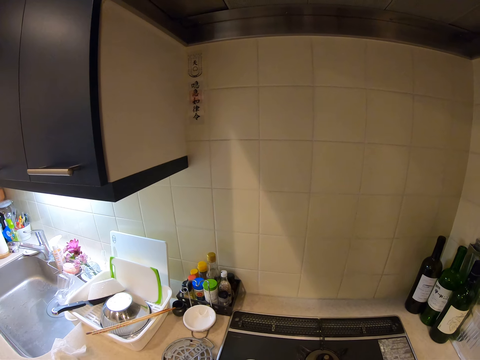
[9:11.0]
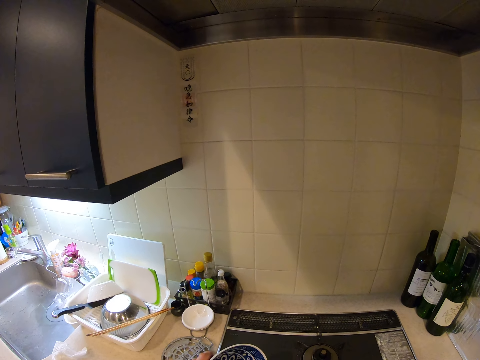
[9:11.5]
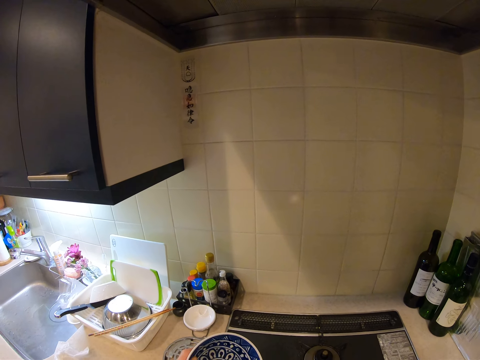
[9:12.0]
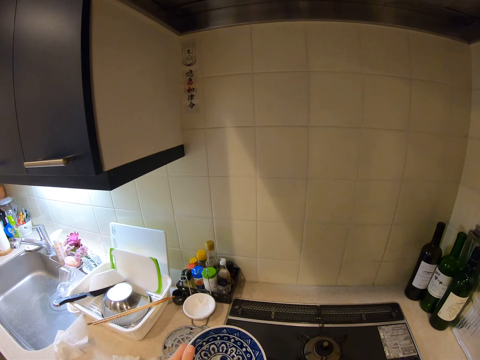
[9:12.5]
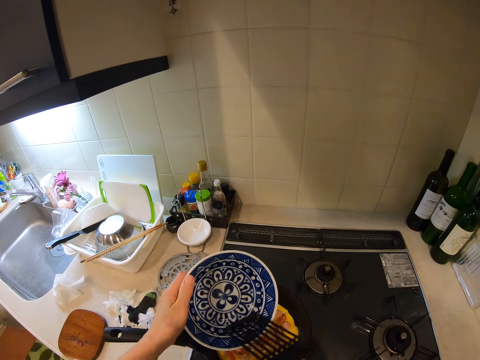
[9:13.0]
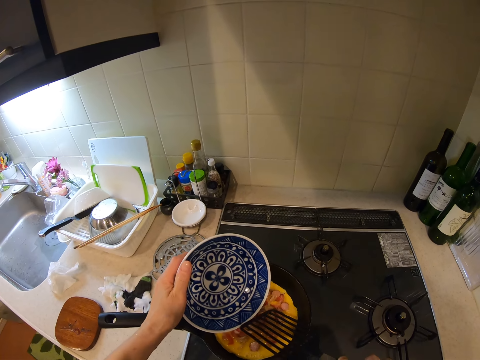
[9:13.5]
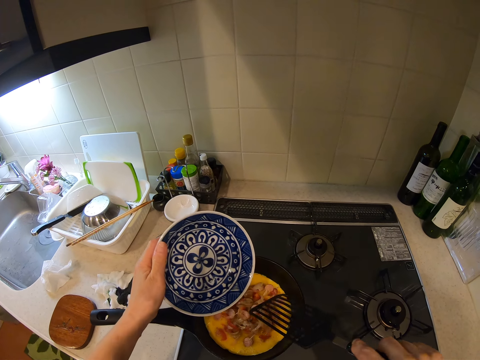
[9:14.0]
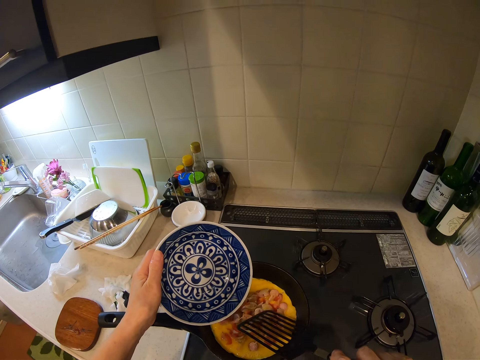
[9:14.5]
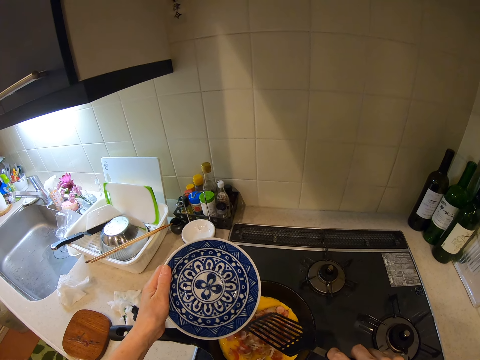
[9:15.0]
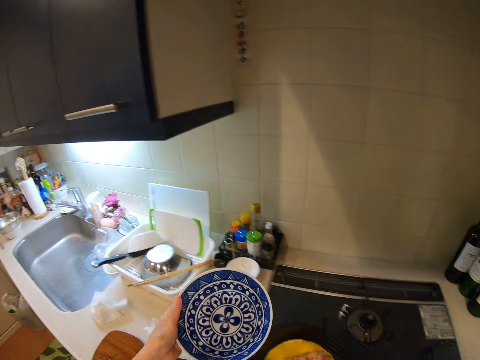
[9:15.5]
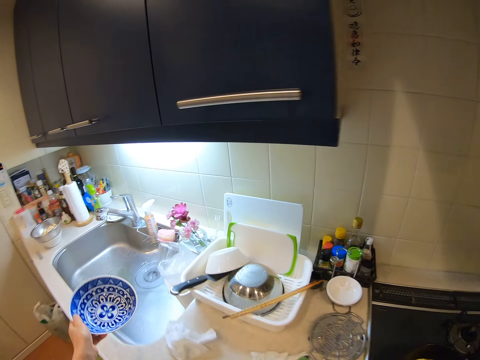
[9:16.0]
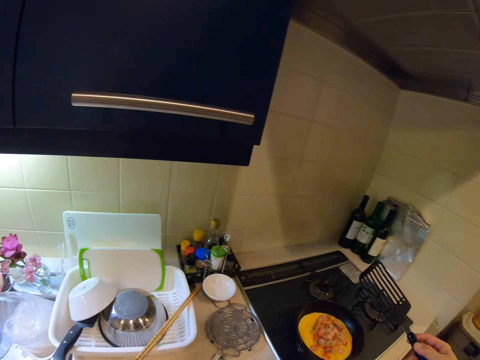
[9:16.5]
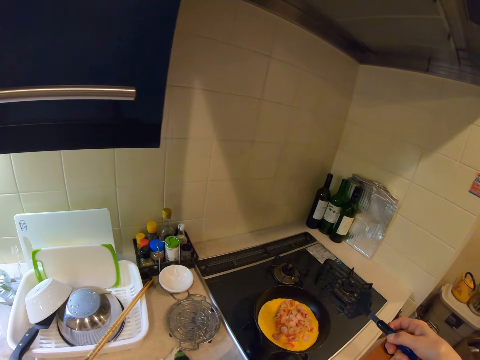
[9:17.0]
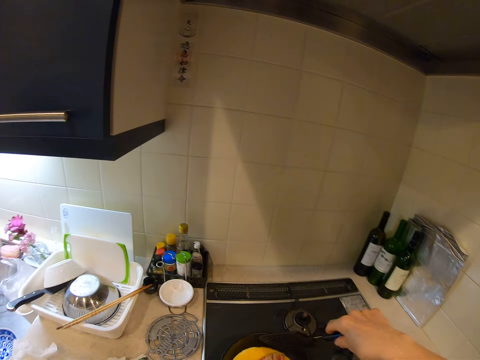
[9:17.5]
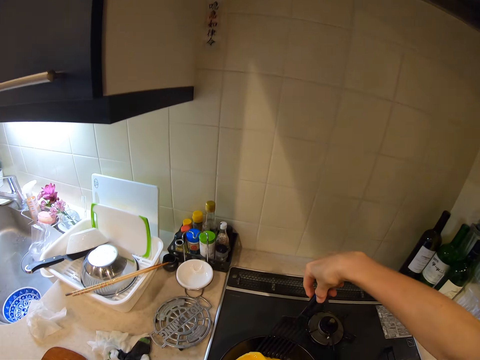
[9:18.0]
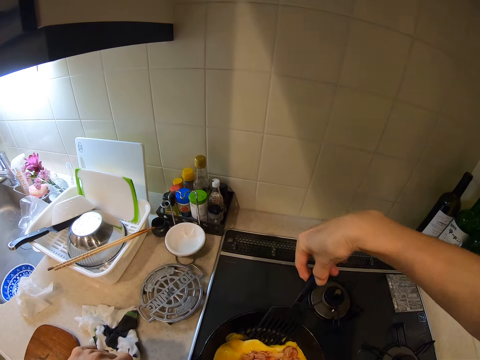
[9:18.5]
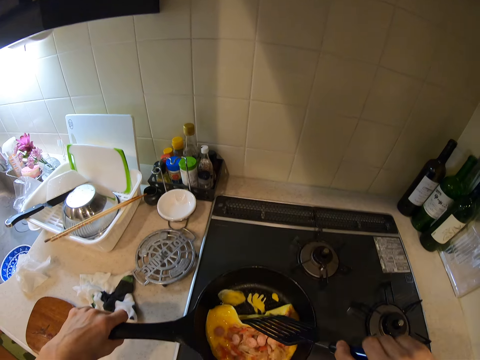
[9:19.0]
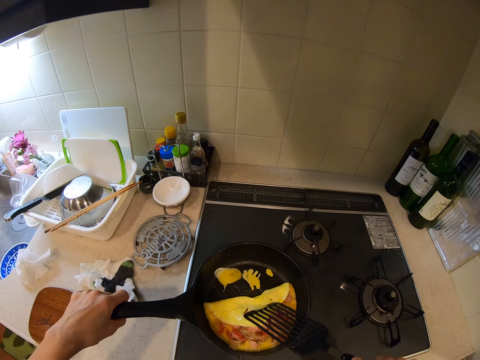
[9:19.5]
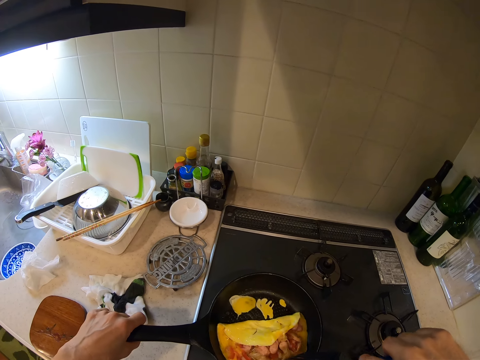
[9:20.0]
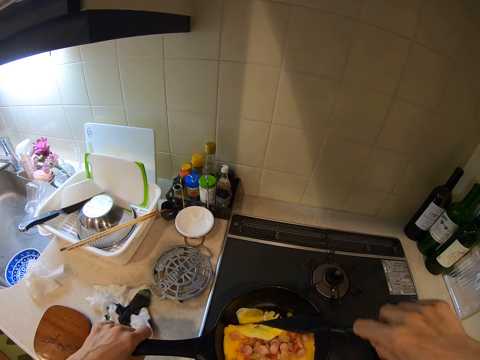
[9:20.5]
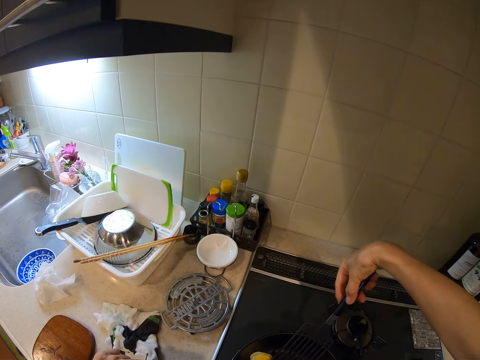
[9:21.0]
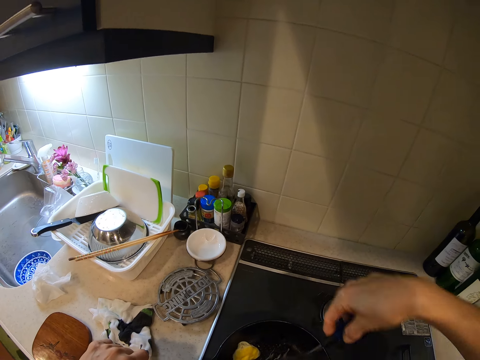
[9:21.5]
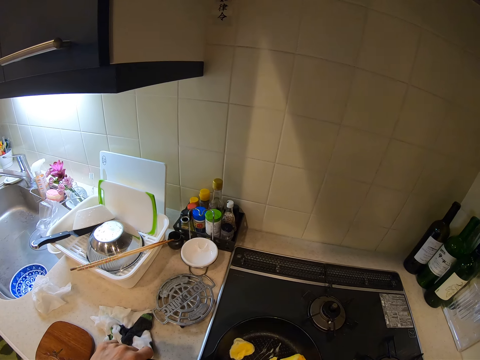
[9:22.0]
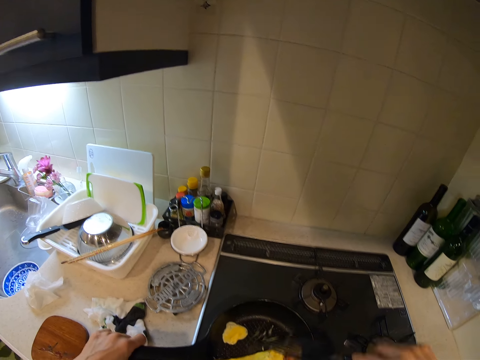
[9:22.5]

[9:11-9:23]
The camera wearer pours the hotdog into the frying egg. She moves her hand towards the sink. She drops the bowl in the sink. She moves her hand towards the egg wrap and folds the egg wrap in the frying pan with a spatula.

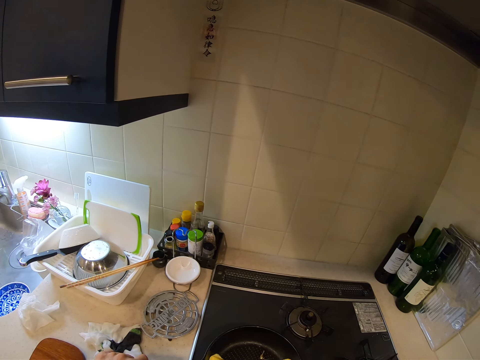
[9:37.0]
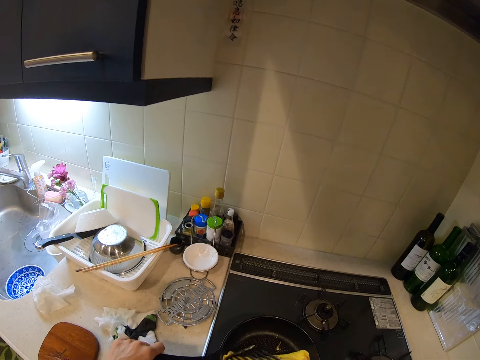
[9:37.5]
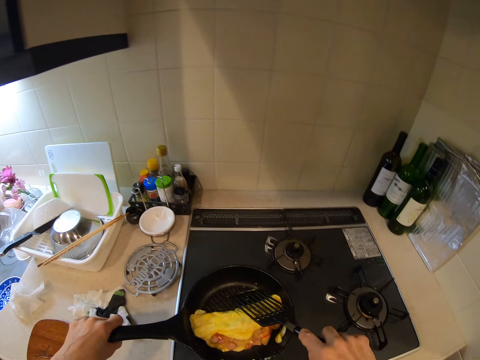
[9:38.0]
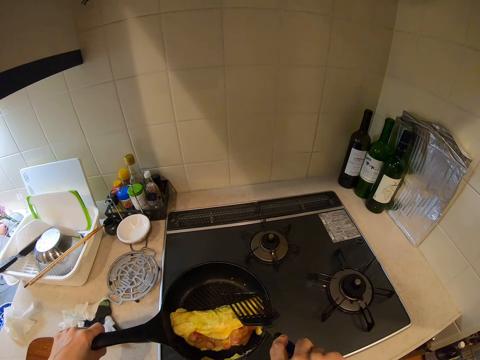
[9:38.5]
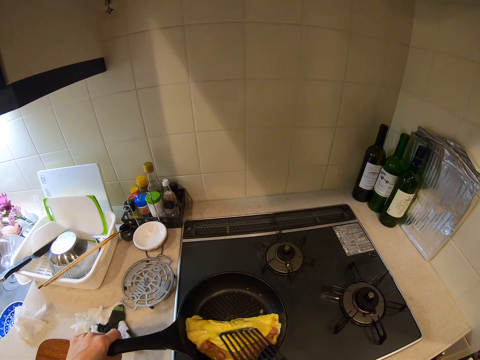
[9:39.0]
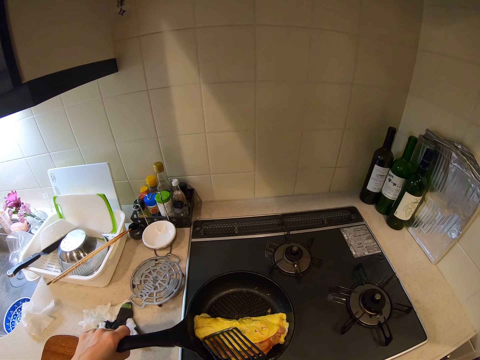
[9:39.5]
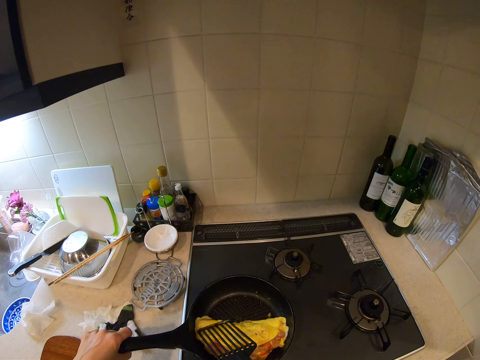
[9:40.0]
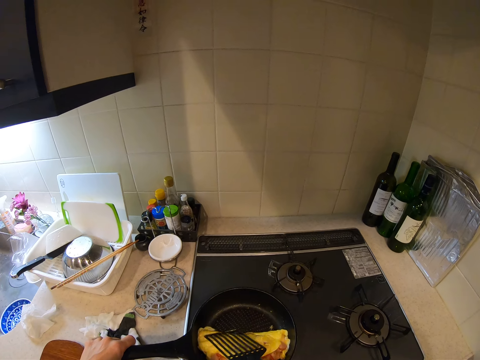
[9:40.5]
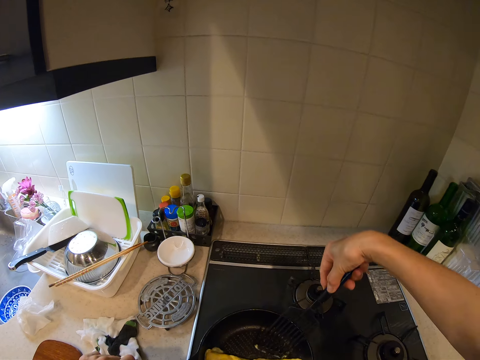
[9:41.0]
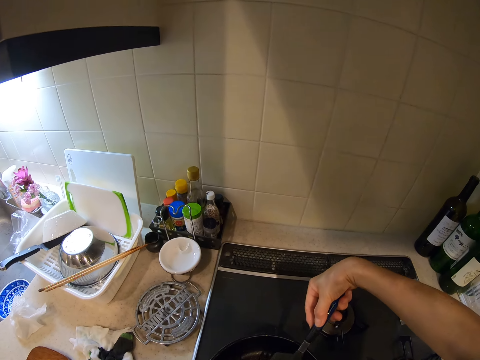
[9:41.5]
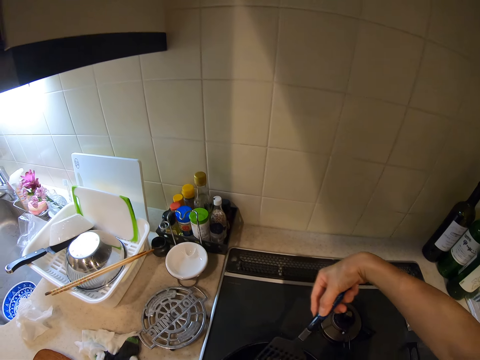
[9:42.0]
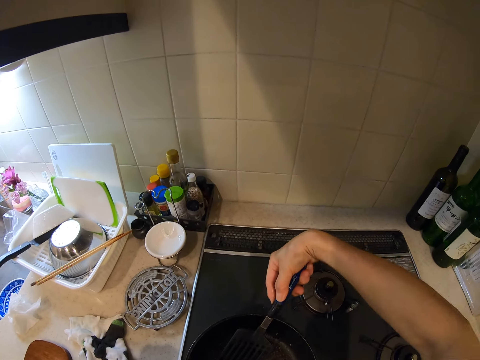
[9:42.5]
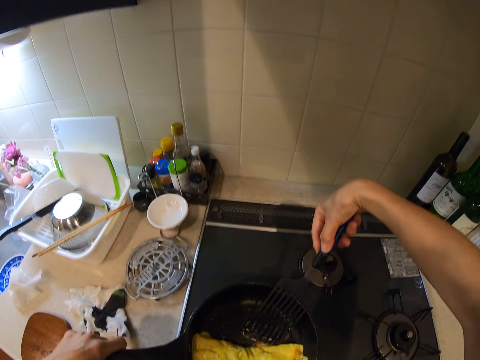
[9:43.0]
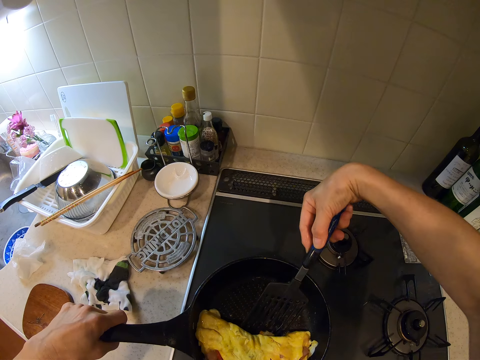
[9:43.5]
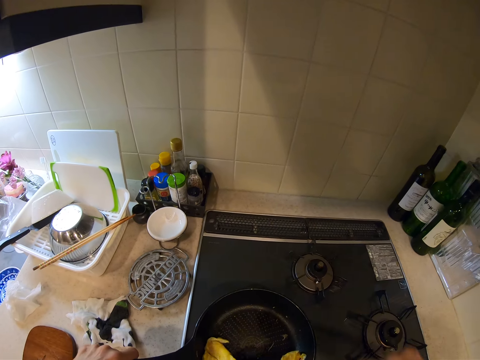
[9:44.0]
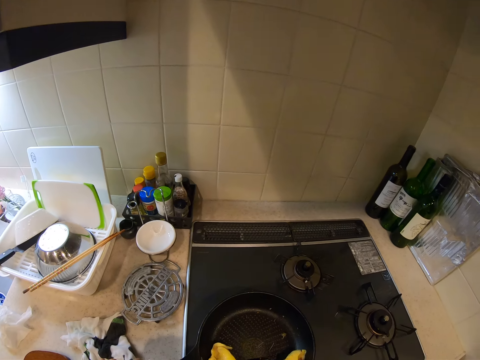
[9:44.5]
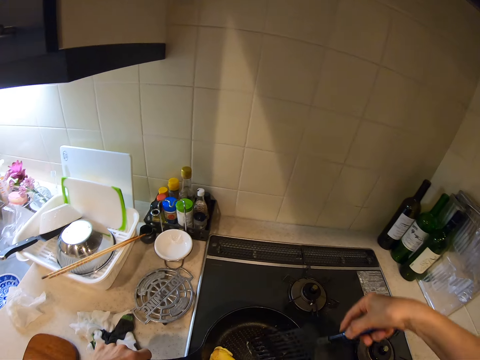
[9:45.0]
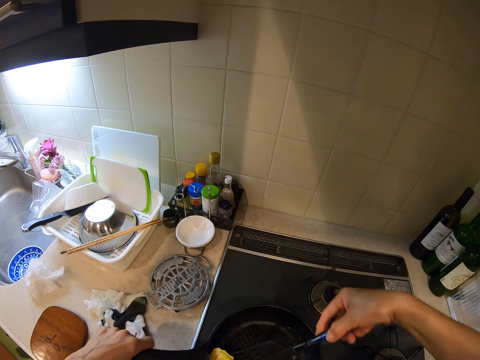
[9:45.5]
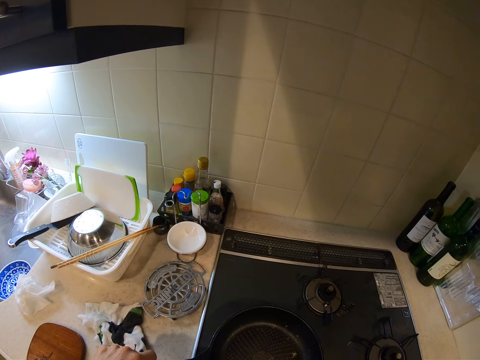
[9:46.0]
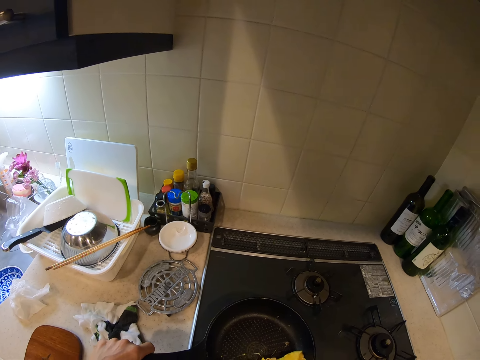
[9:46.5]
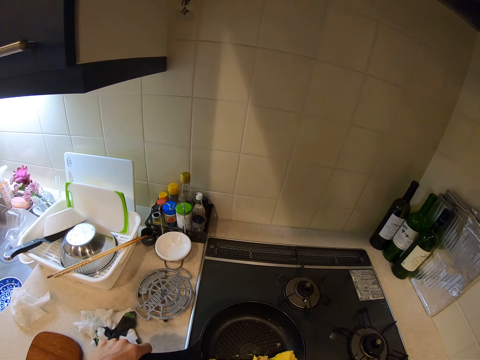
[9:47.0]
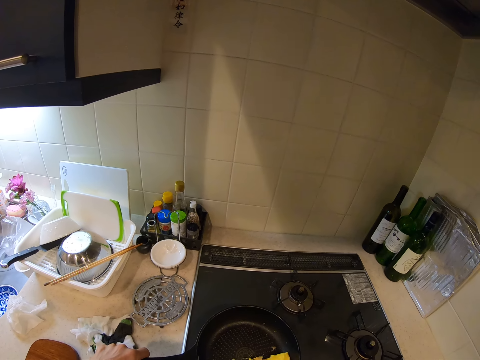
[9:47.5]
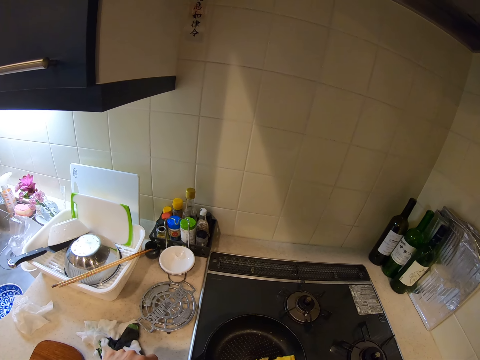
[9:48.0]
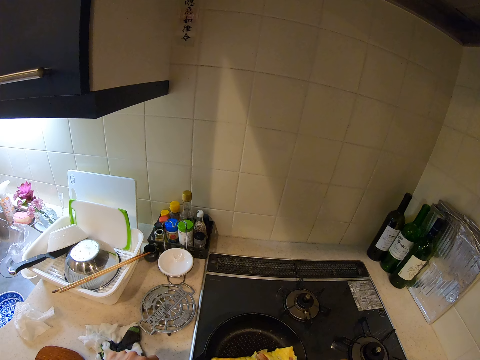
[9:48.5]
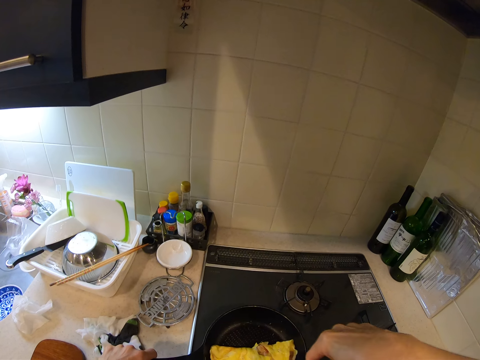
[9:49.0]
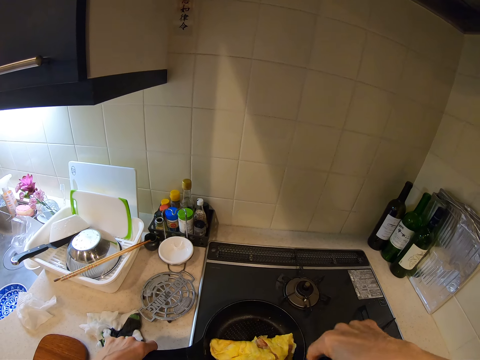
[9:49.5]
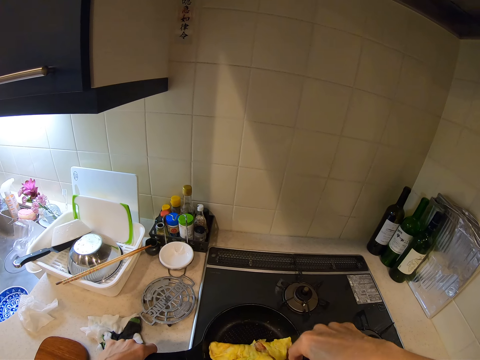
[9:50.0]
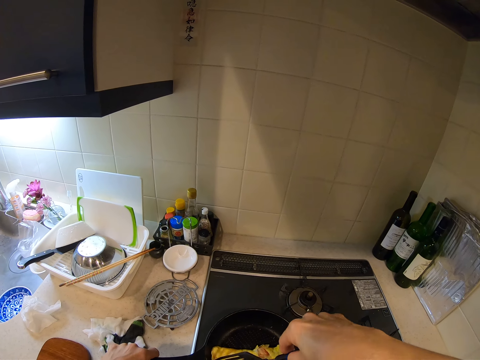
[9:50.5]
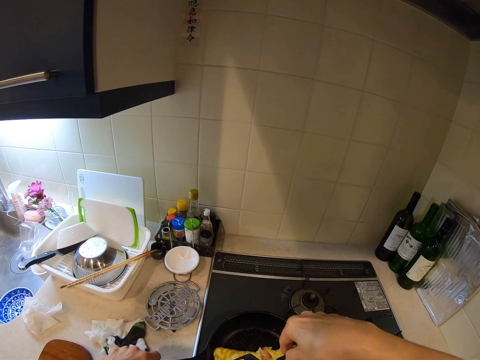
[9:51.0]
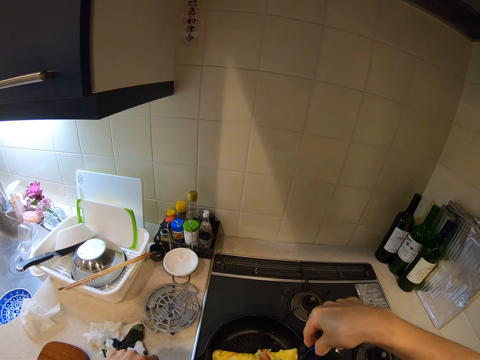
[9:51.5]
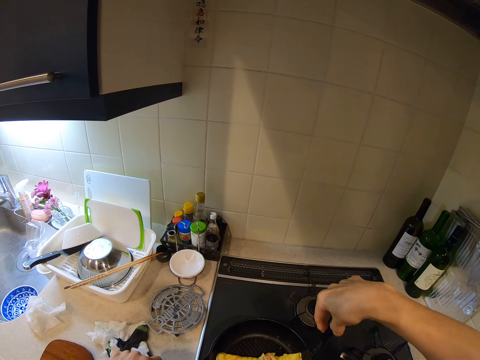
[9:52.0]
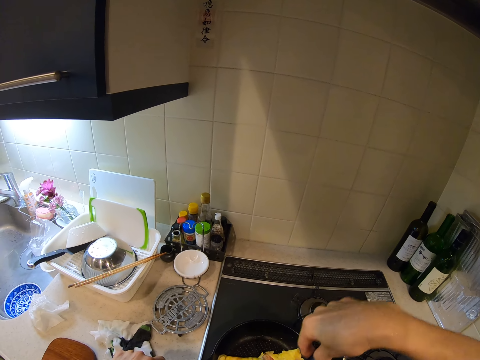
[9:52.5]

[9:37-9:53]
The camera wearer presses on the egg wrap with the spatula. They fold the egg wrap with the spatula.
